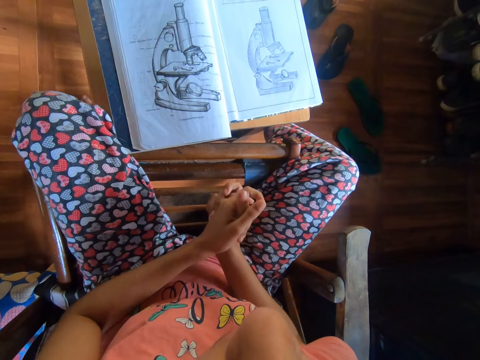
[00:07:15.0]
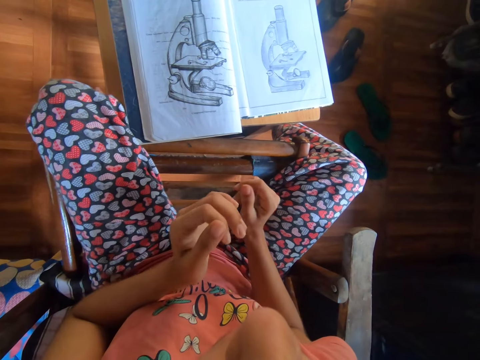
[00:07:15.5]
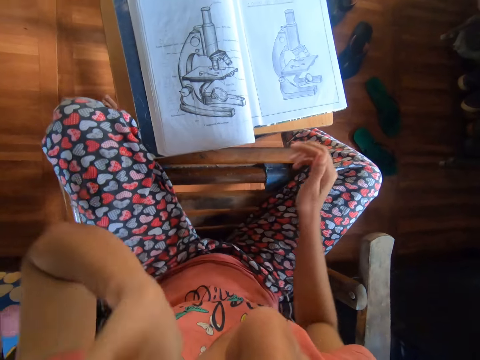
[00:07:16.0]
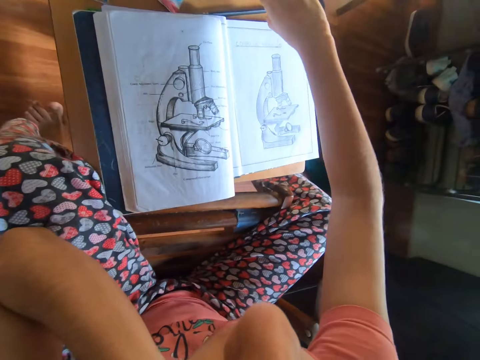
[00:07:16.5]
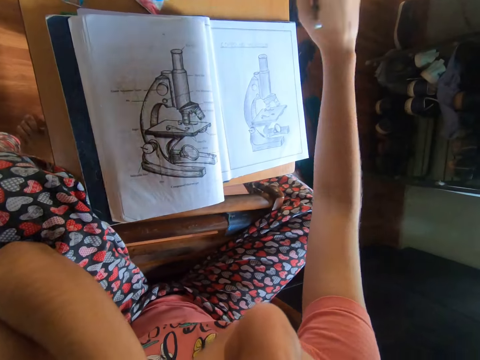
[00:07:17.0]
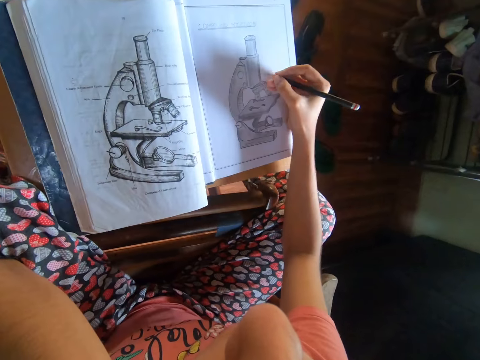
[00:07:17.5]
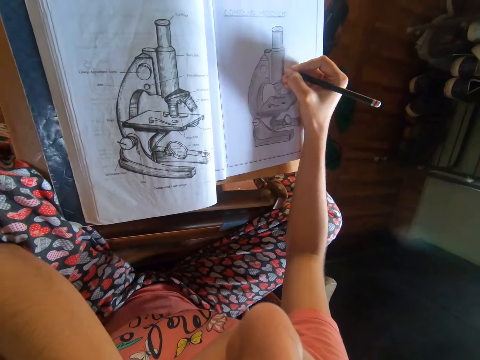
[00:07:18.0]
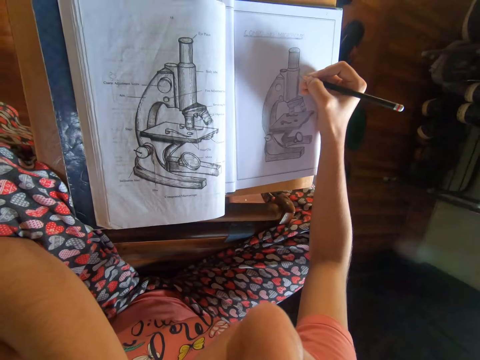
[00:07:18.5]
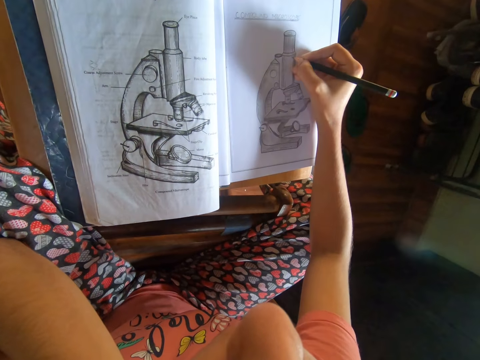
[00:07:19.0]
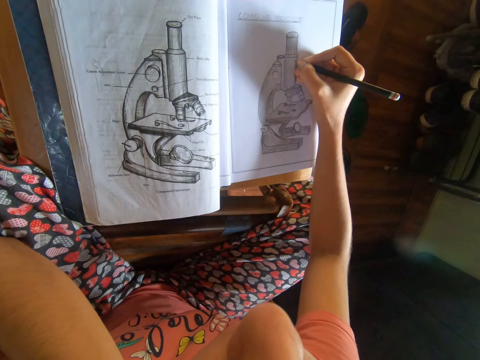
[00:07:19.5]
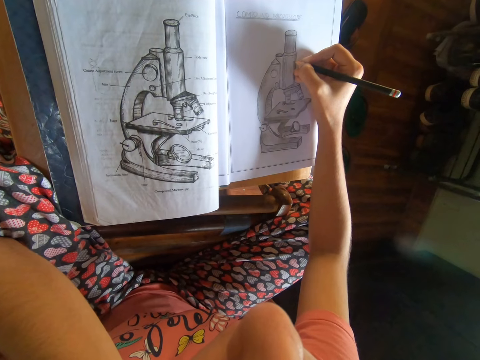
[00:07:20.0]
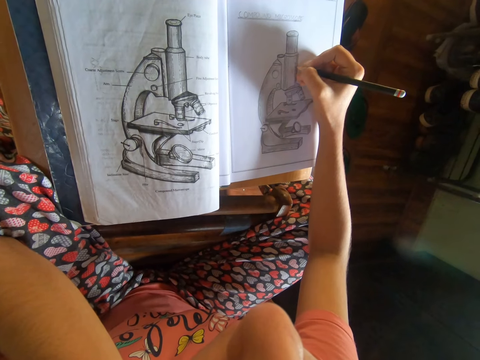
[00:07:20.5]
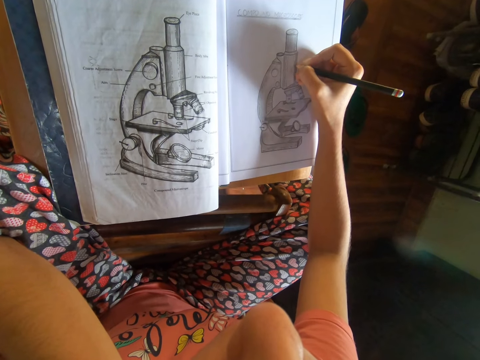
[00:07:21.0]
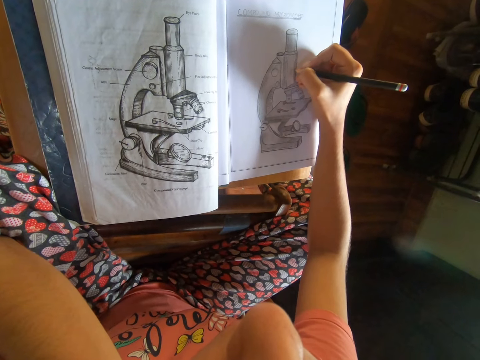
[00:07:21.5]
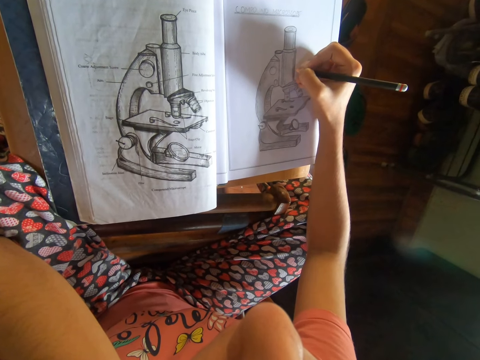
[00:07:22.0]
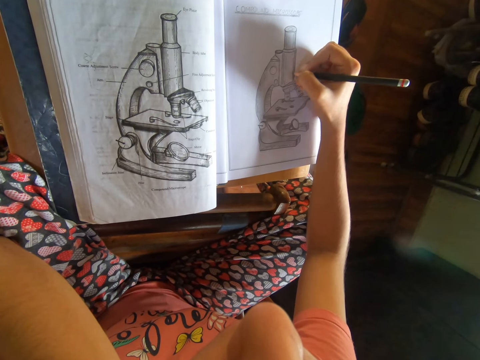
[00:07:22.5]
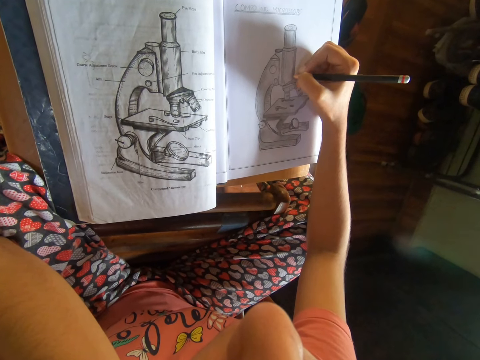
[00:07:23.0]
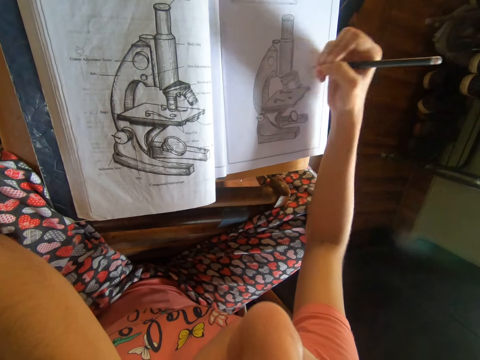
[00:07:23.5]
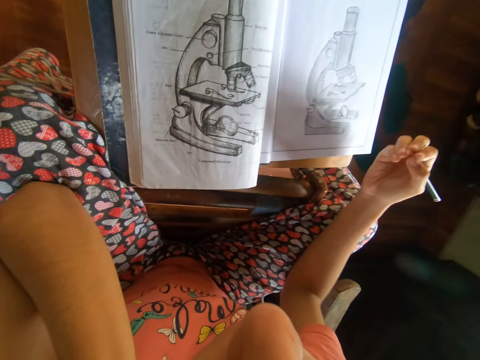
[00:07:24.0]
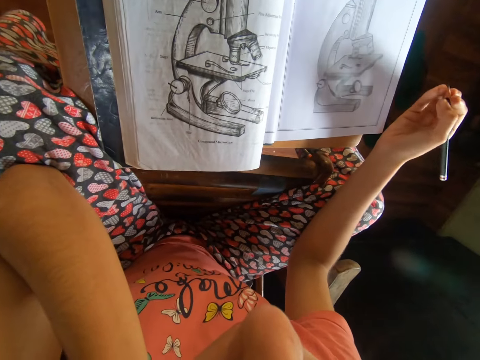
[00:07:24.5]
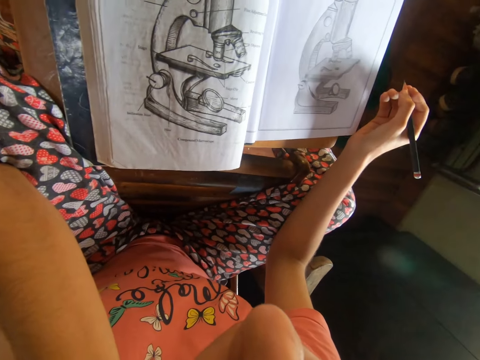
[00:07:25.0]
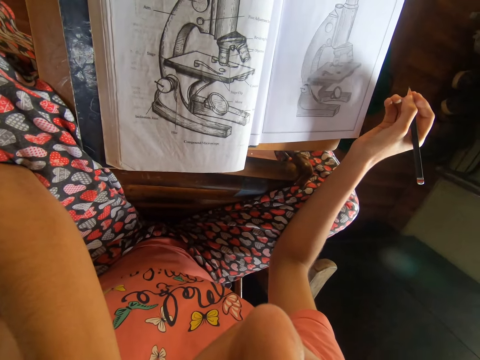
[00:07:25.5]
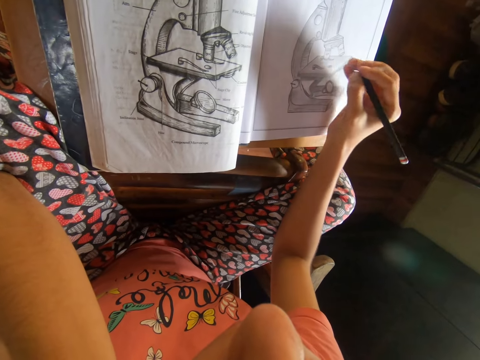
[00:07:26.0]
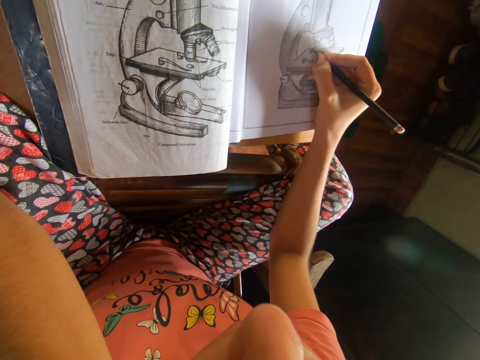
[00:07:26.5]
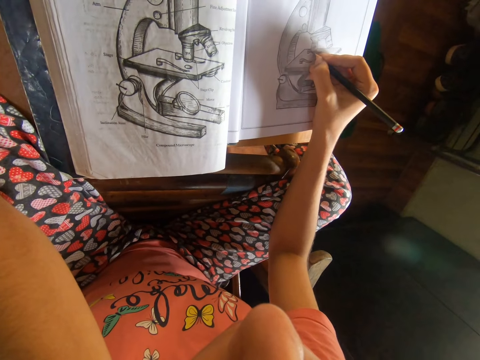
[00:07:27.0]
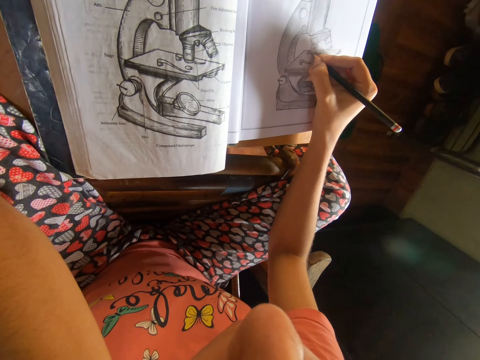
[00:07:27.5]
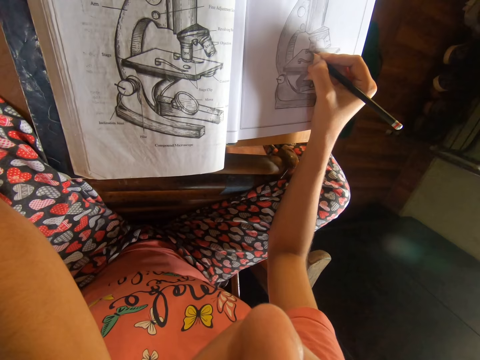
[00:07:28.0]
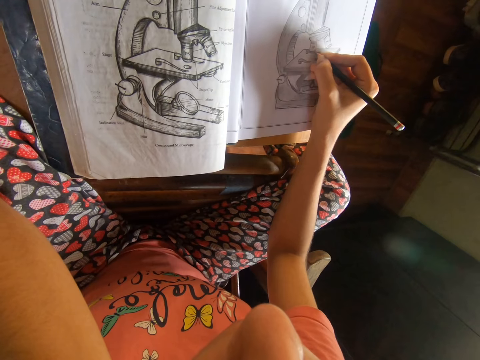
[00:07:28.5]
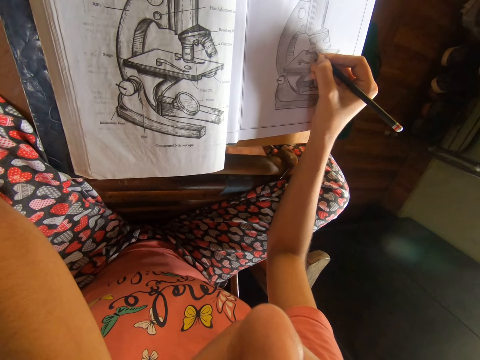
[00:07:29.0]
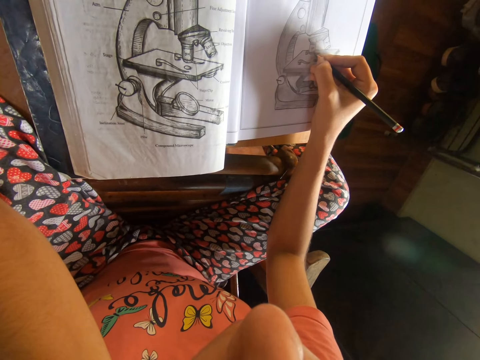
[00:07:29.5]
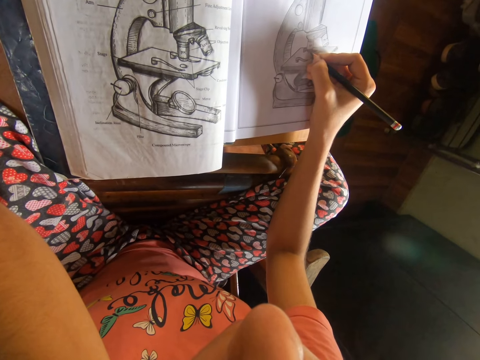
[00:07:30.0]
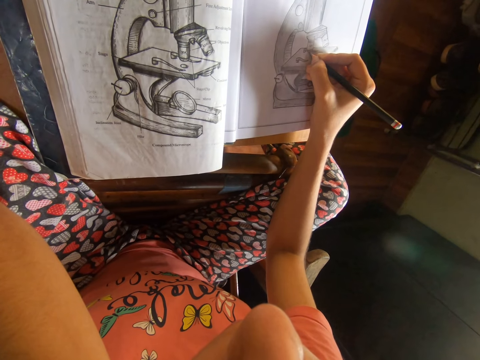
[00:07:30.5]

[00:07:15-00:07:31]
The camera wearer touches her face with her left hand. She lifts the left hand. She picks up the pencil from the table with her right hand. She moves the pencil. She draws on the drawing book with the pencil. She writes on the book with the pencil in her right hand. She lifts the pencil. She looks at the drawing. She moves the pencil. She draws on the drawing book with the pencil.

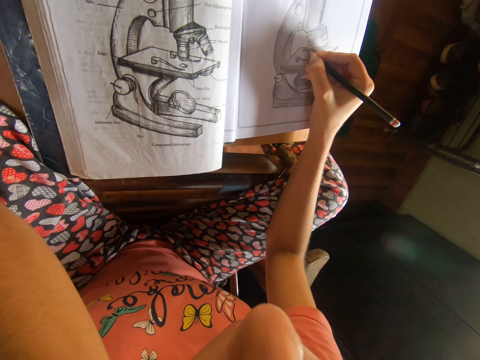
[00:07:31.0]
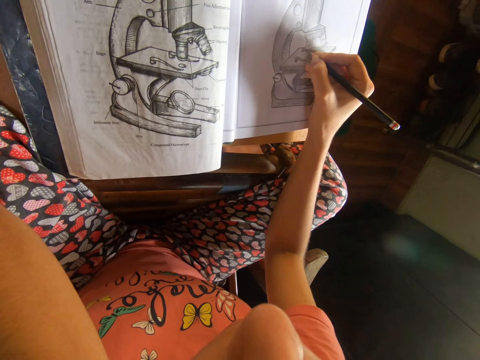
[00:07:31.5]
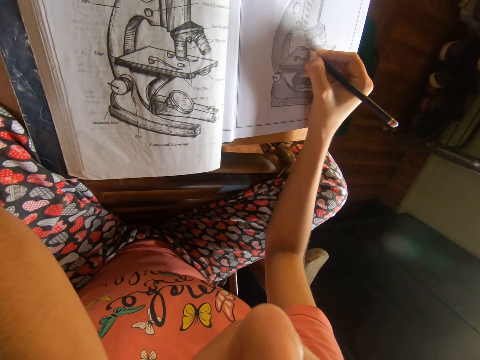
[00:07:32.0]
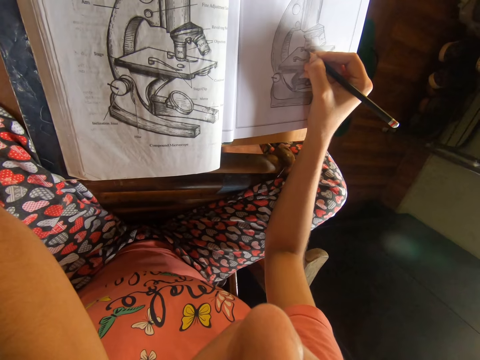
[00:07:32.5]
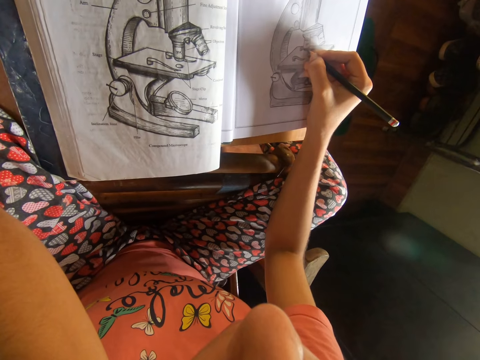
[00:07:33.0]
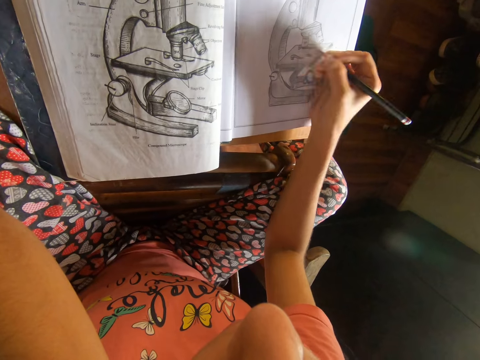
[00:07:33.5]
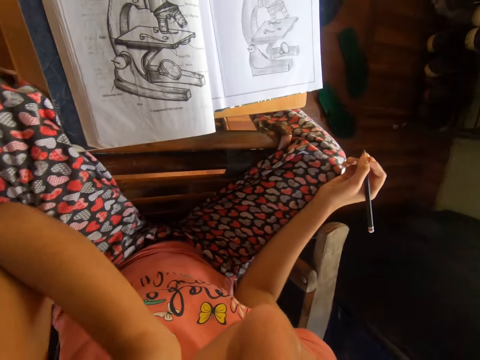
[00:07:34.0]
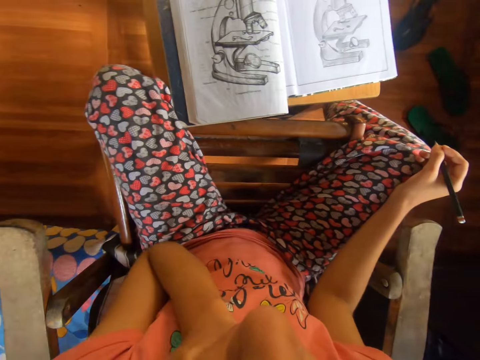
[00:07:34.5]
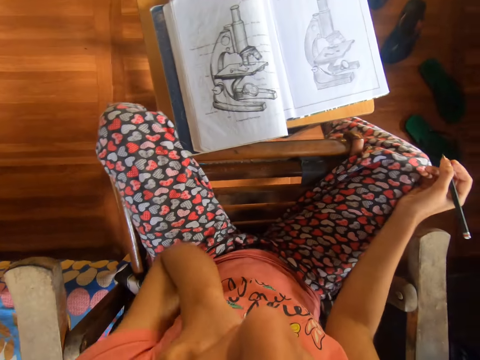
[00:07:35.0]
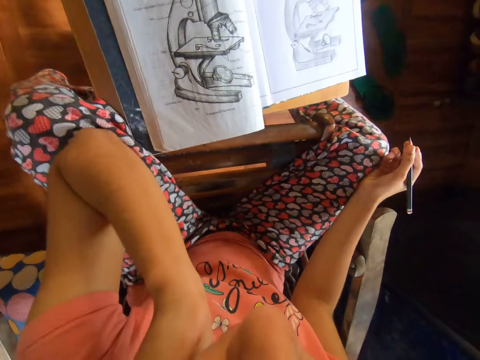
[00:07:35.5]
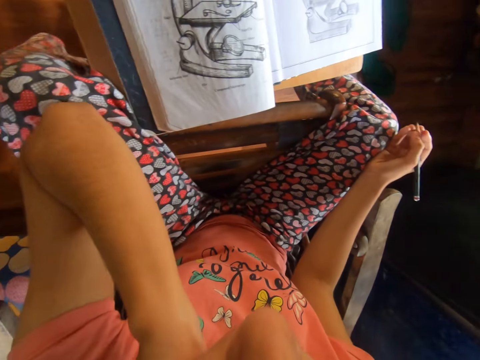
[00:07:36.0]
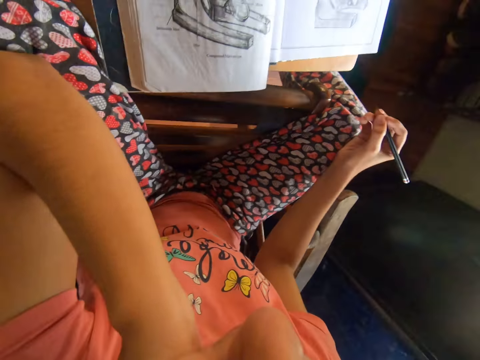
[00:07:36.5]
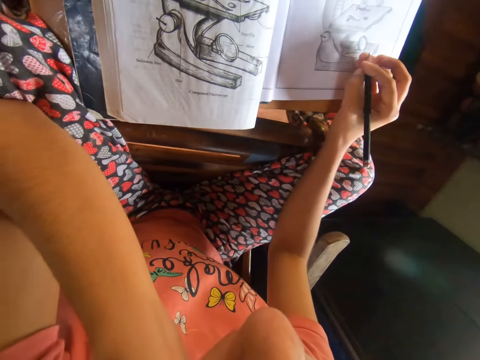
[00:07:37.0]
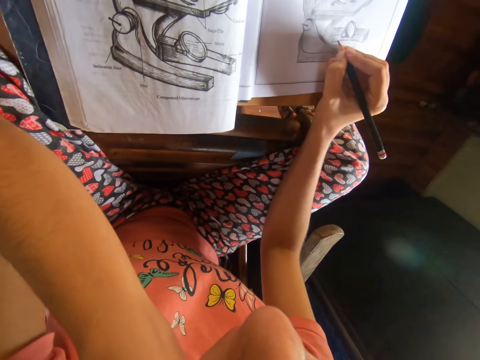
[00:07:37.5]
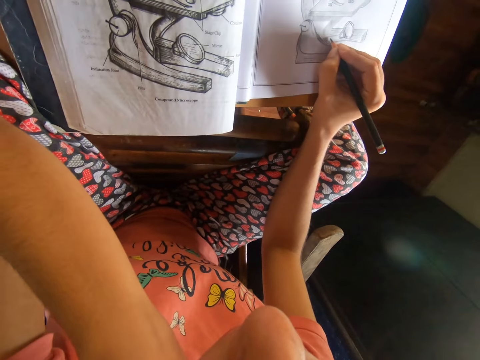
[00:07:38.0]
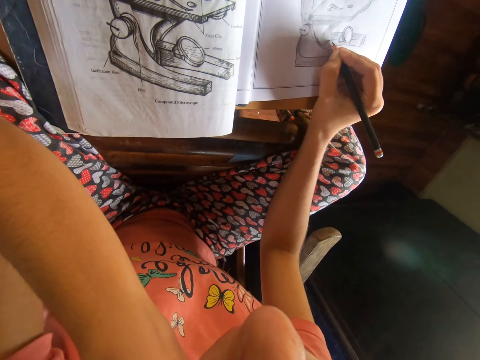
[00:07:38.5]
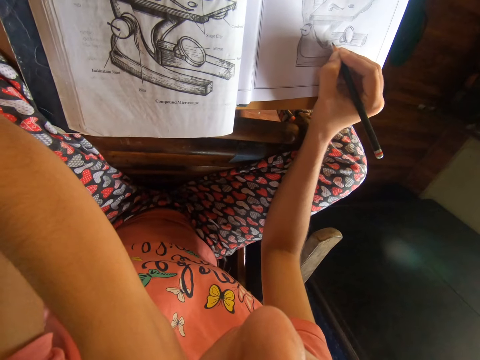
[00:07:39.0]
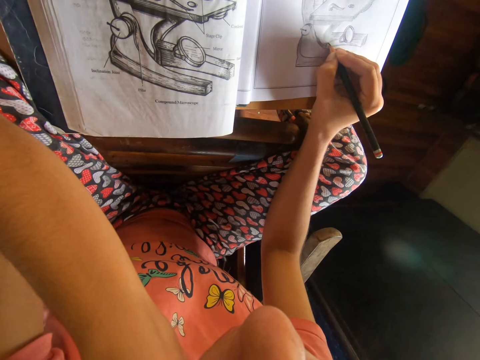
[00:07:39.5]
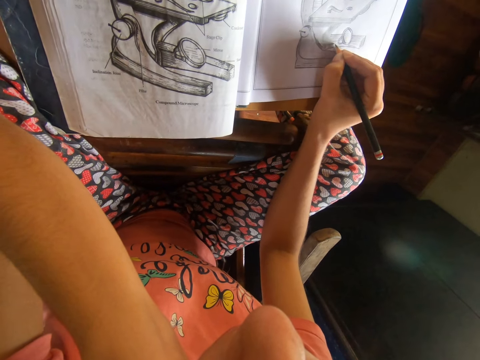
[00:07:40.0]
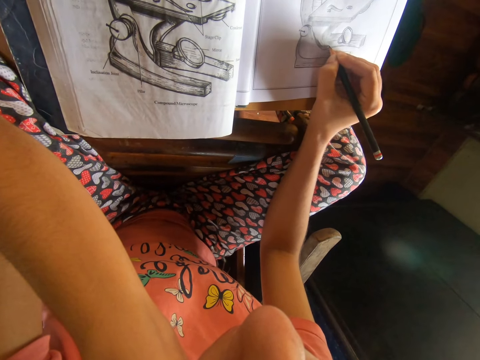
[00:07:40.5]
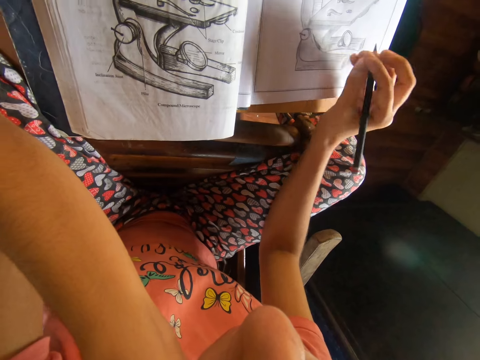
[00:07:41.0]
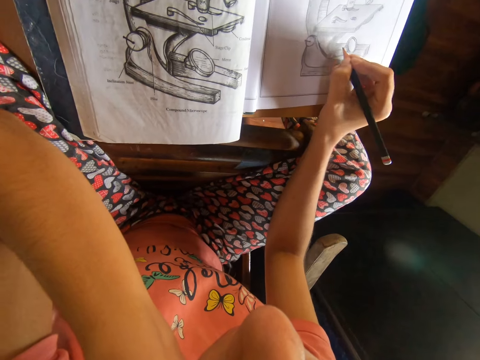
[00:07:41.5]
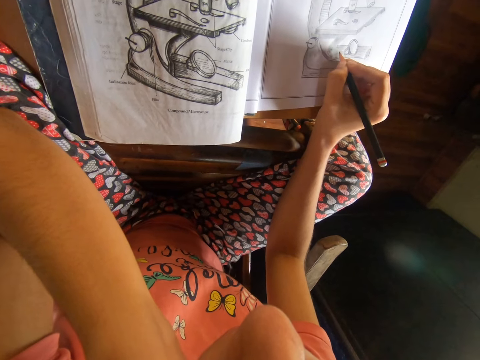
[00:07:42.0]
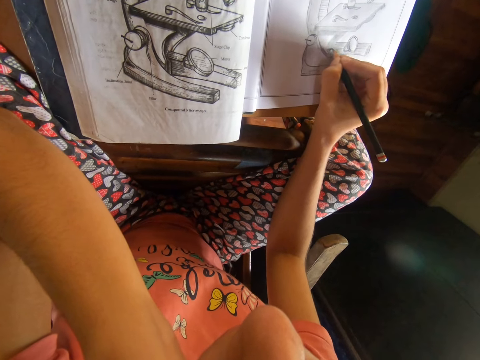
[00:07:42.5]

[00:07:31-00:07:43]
The camera wearer moves the pencil and looks at the drawing. They move the pencil and draw on the drawing book with the pencil.
